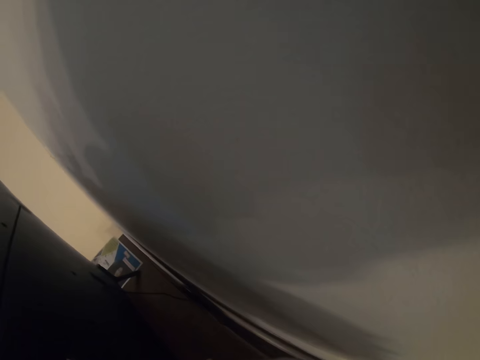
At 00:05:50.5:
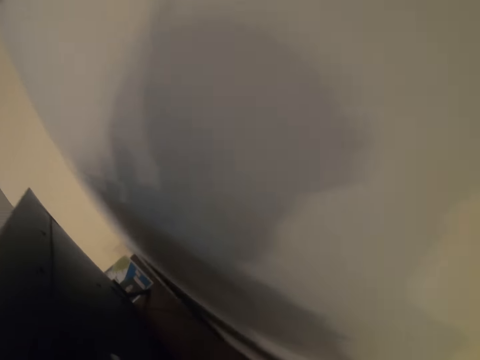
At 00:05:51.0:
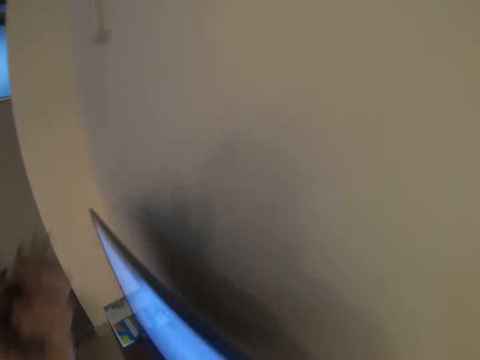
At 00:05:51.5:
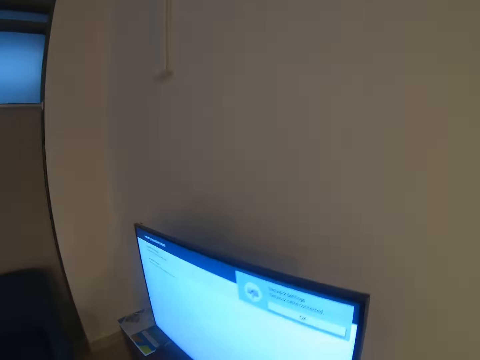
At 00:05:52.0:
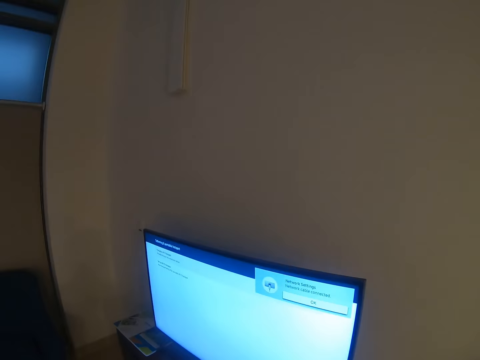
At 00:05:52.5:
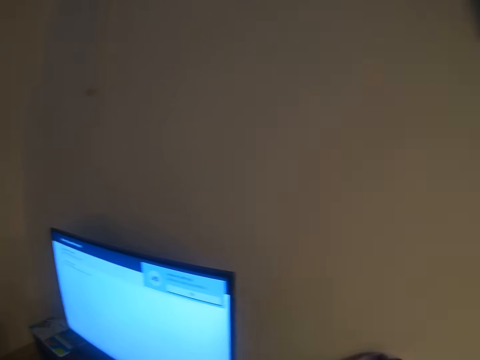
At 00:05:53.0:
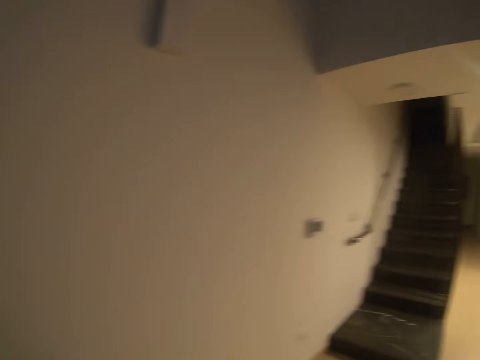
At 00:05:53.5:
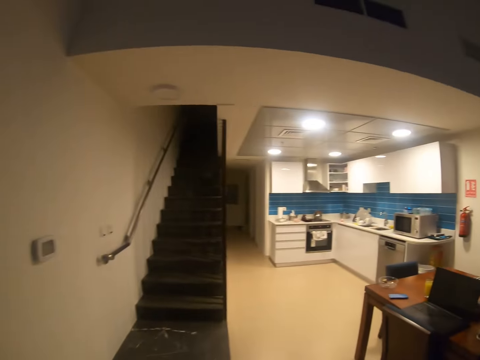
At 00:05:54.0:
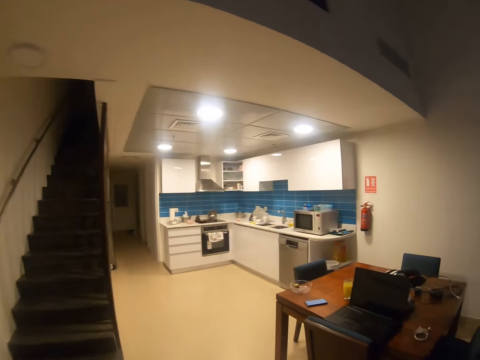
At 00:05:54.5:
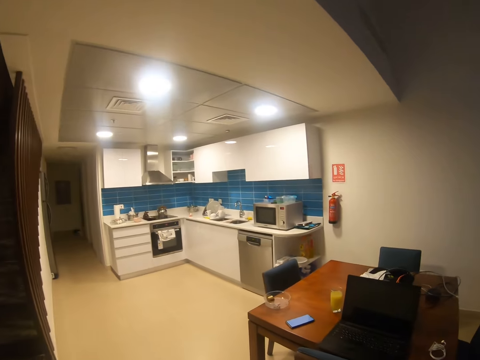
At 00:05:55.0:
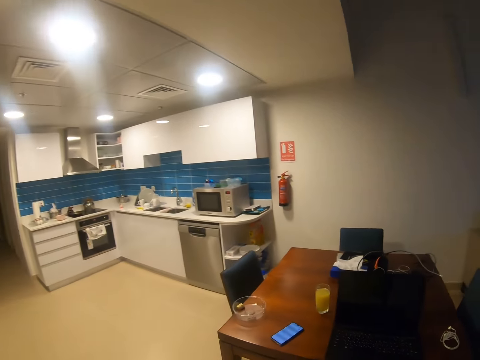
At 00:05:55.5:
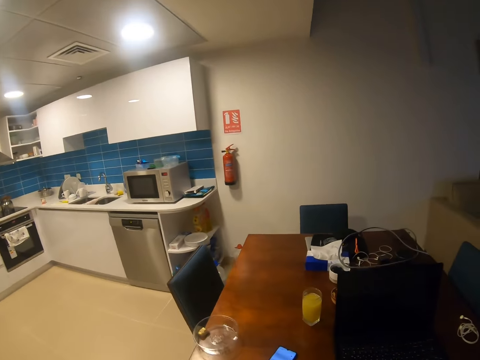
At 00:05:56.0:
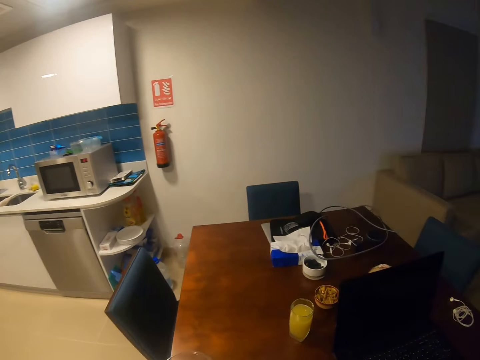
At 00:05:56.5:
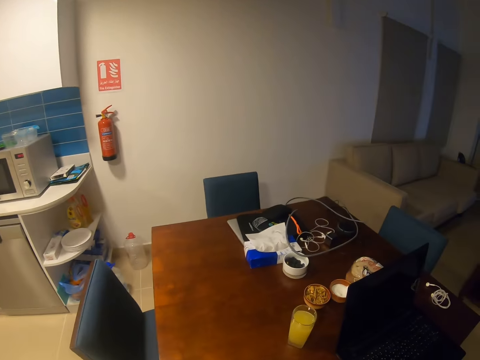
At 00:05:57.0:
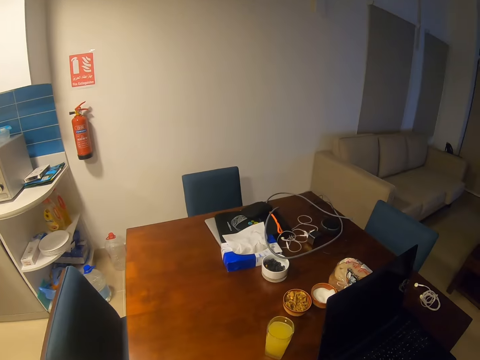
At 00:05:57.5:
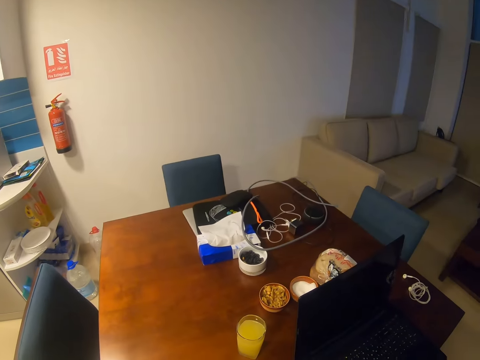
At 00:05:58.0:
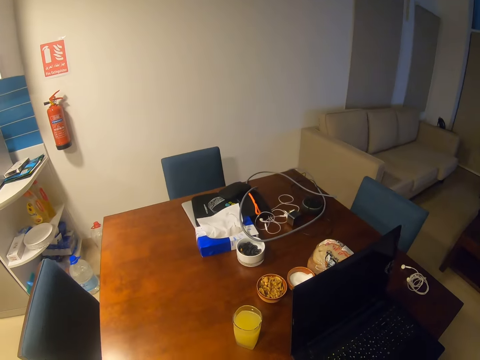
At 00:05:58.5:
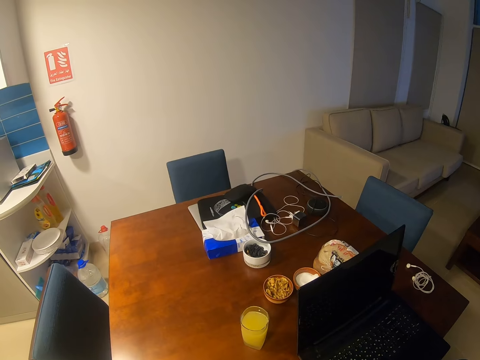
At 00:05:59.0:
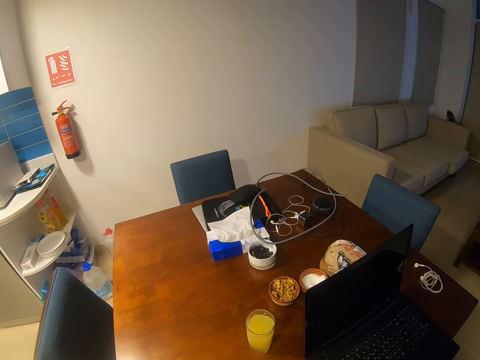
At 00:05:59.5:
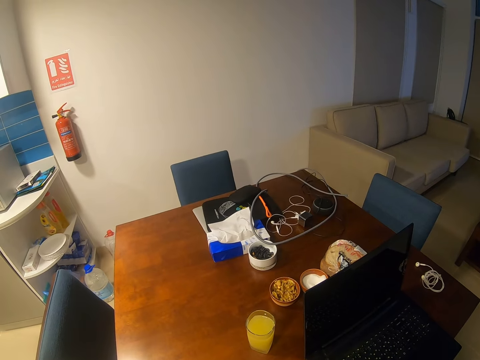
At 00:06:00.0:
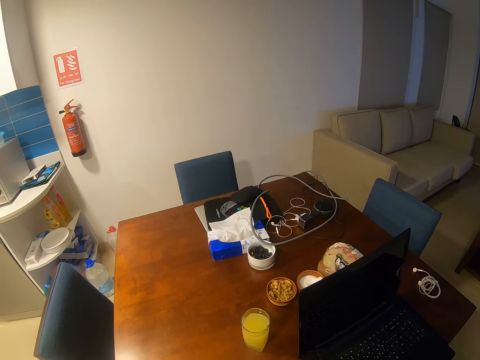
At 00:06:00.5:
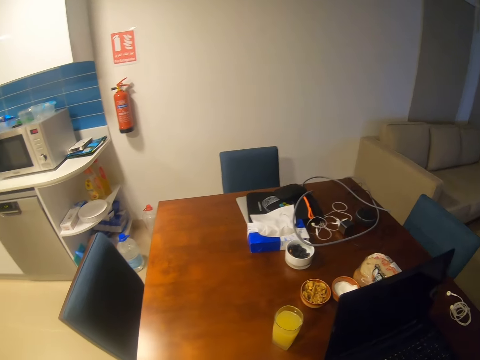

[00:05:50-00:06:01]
The camera wearer holds something. They walk towards the dining table. They stand next to the table.

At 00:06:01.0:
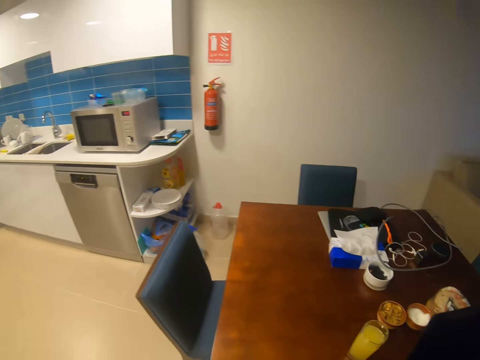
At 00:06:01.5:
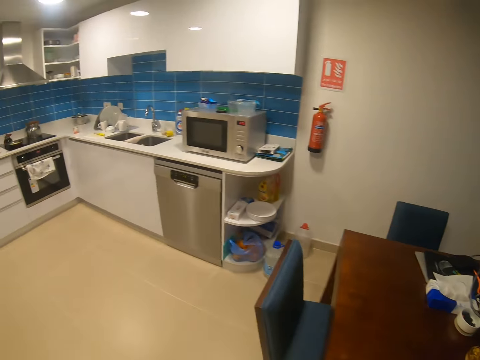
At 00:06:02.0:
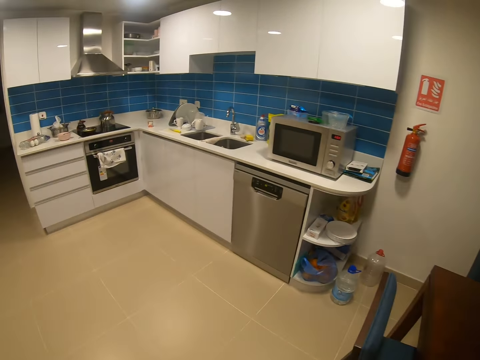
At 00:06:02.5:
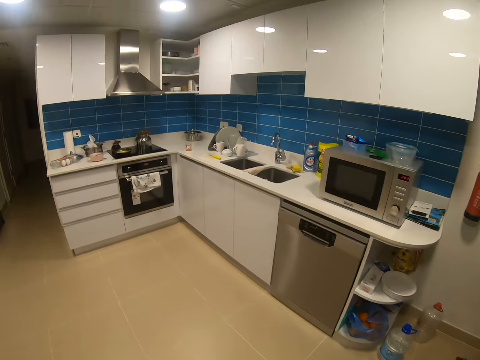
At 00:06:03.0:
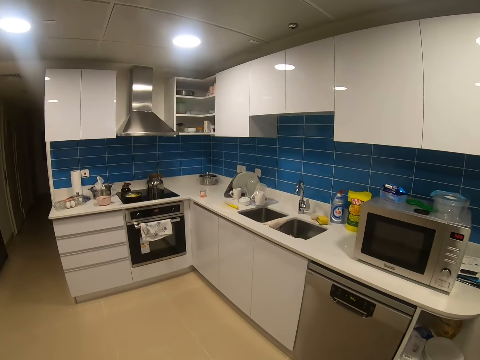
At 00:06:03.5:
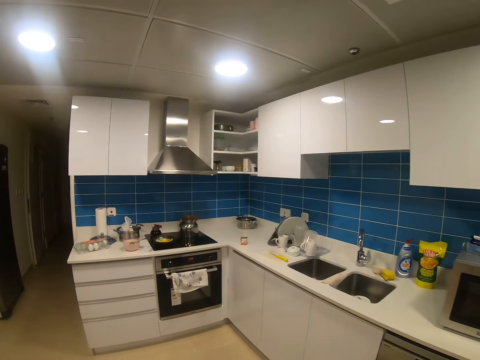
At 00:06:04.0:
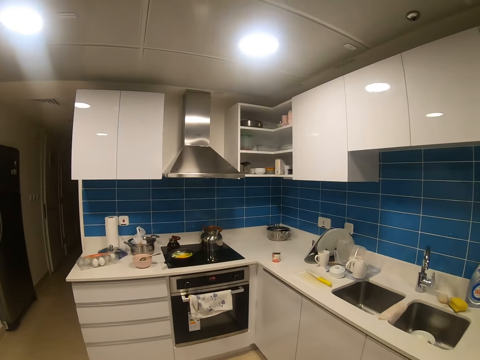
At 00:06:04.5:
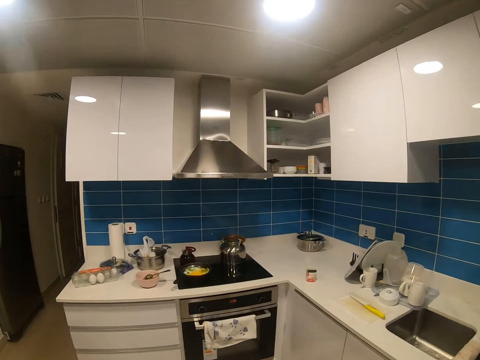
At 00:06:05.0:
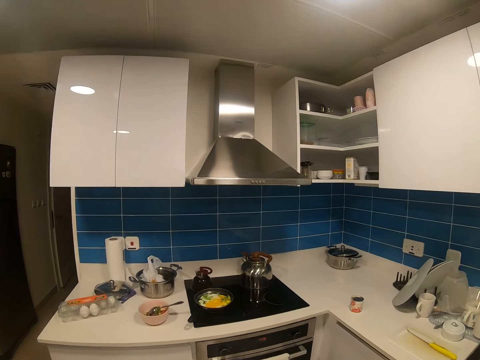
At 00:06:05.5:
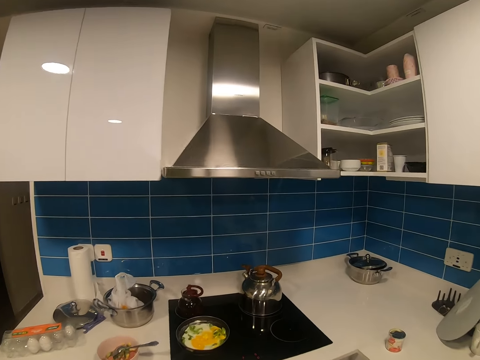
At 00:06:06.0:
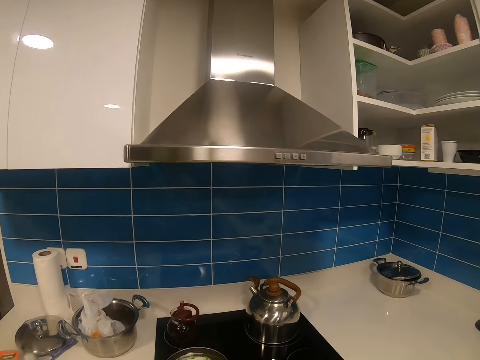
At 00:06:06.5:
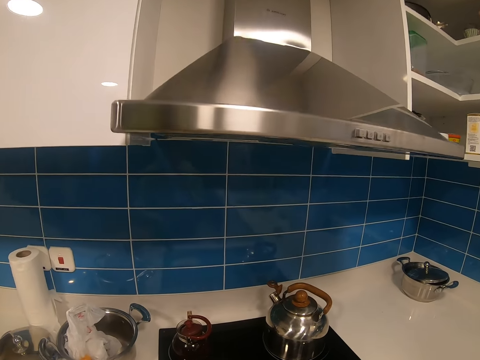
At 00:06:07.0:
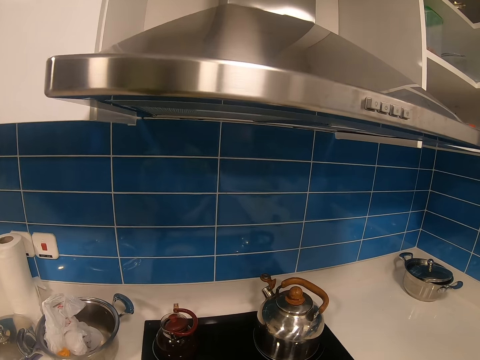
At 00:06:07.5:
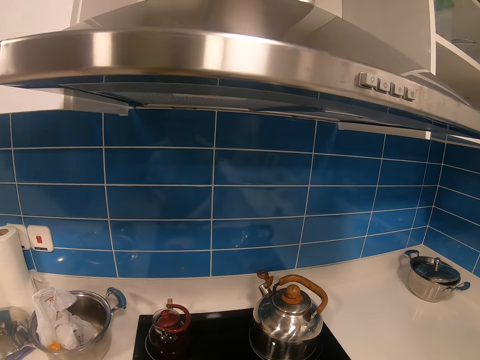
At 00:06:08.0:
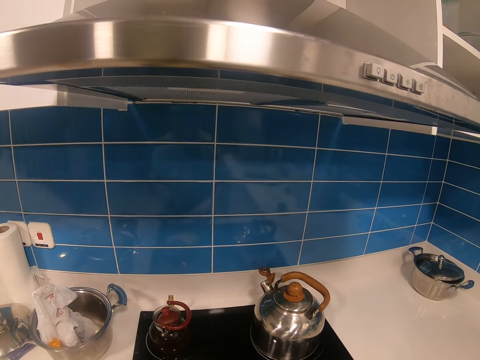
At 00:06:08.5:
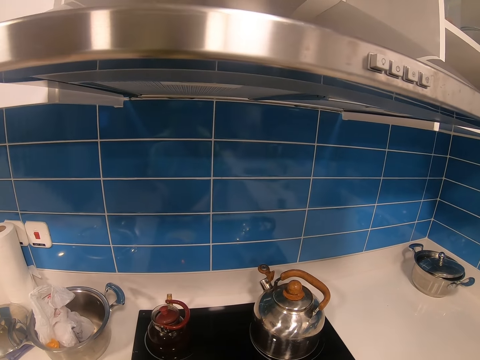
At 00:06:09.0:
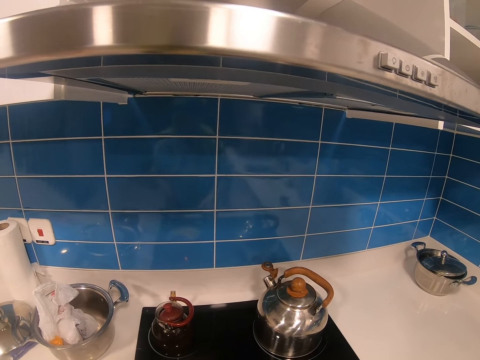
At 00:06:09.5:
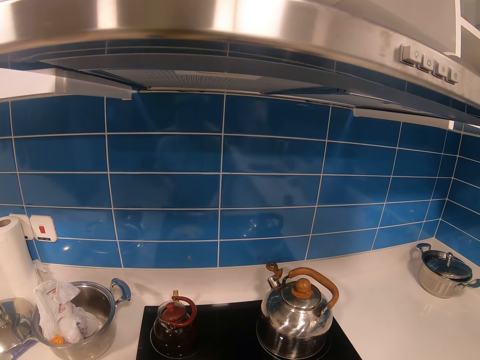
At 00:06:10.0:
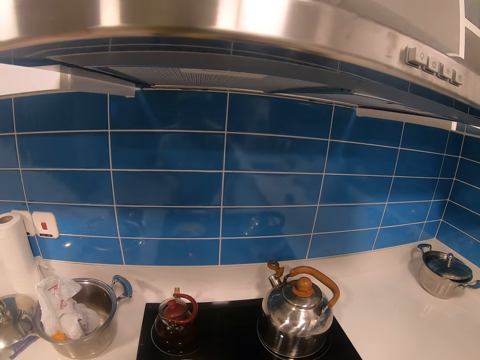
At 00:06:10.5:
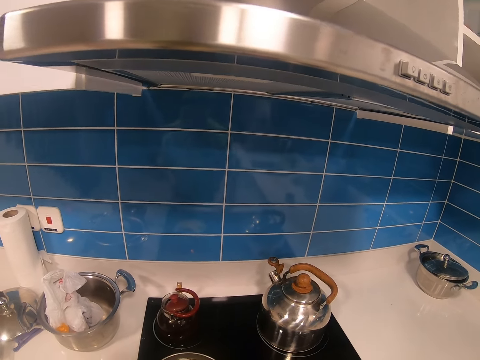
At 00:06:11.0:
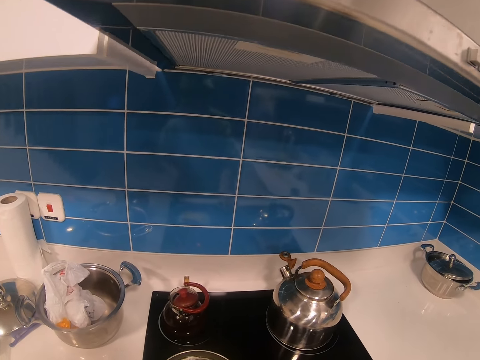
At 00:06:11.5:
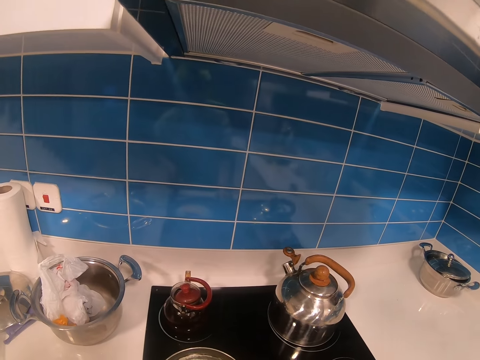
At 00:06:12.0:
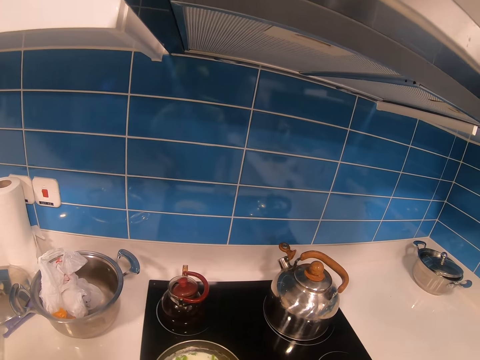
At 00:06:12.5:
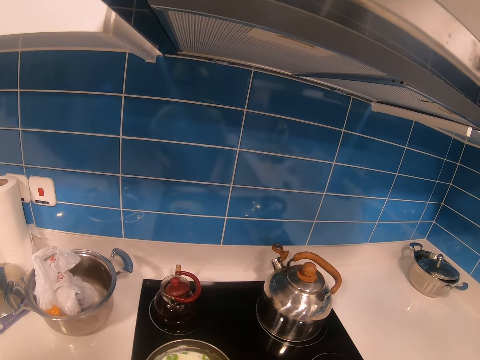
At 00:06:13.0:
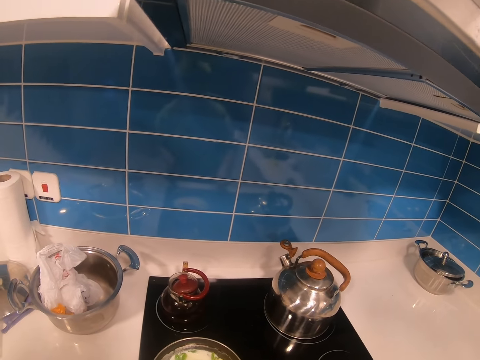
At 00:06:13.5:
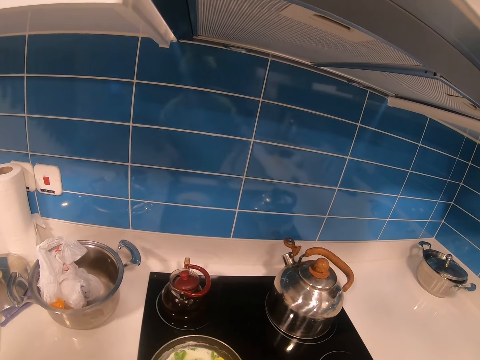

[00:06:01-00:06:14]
The camera wearer walks in the kitchen. They regulate the gas.

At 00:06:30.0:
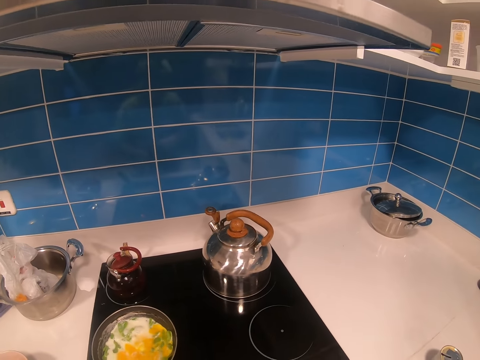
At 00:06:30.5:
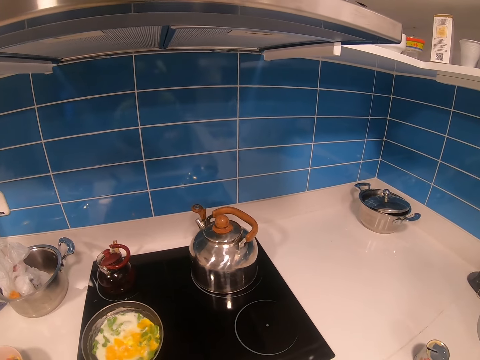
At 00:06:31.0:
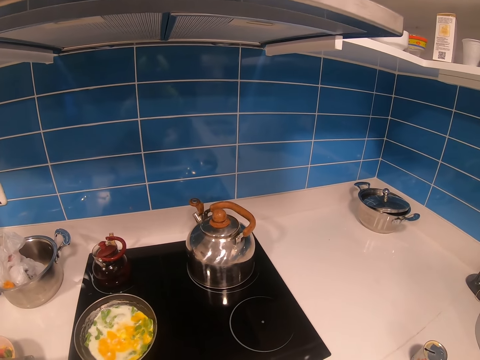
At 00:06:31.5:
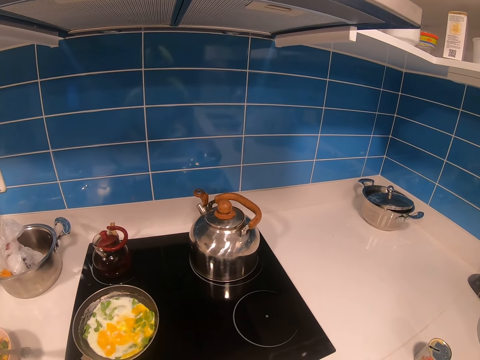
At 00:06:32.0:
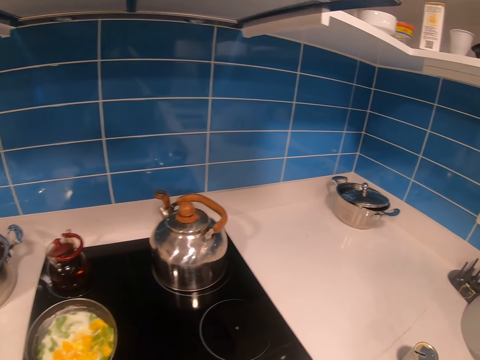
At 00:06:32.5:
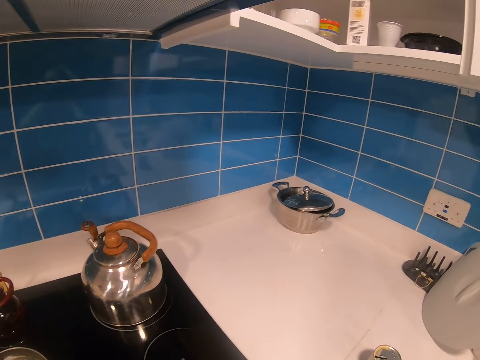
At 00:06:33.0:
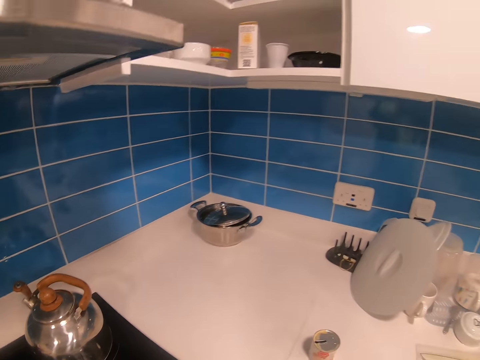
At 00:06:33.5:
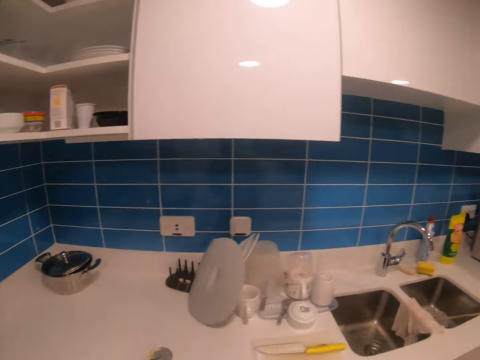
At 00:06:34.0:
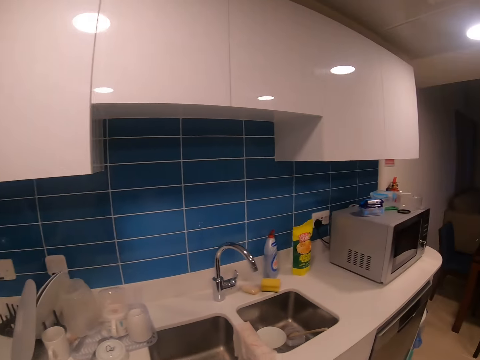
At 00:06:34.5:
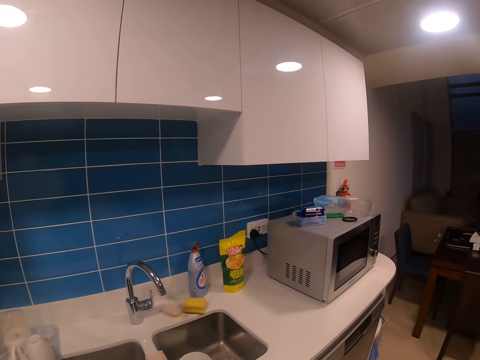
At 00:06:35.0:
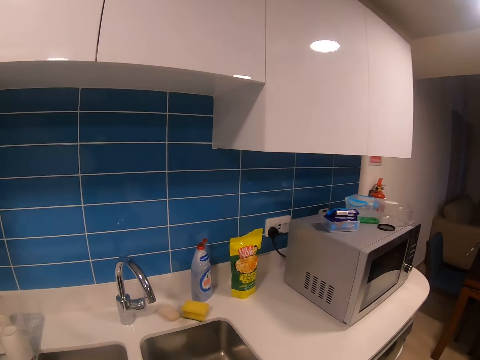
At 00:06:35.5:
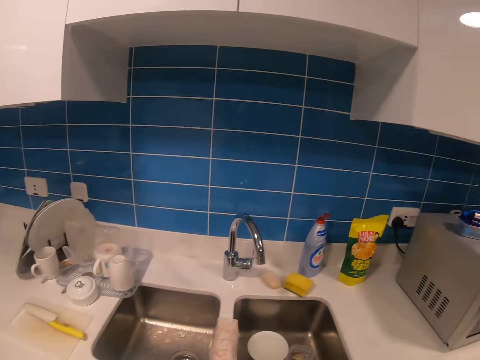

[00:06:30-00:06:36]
The camera wearer holds the towel. They hang the towel. They move around the kitchen.
